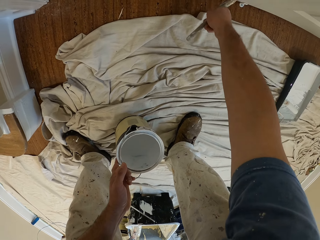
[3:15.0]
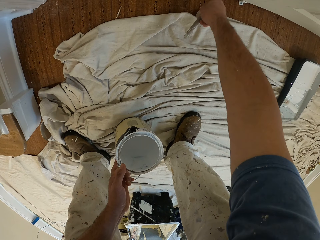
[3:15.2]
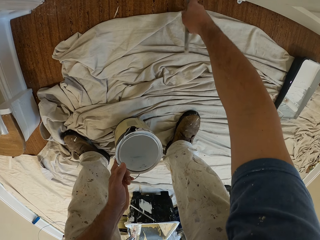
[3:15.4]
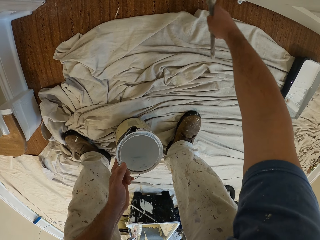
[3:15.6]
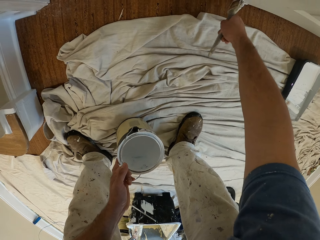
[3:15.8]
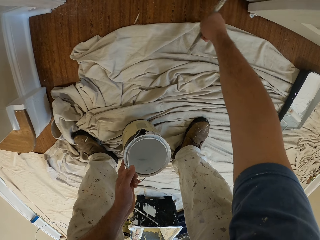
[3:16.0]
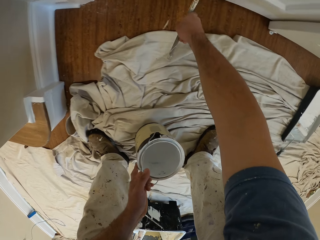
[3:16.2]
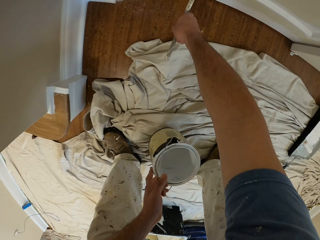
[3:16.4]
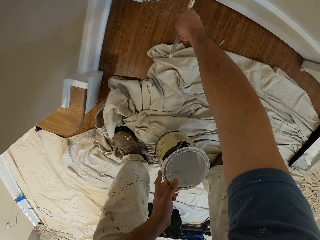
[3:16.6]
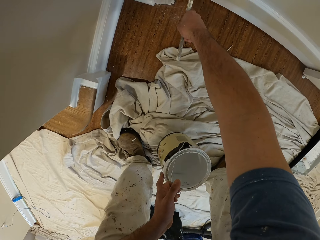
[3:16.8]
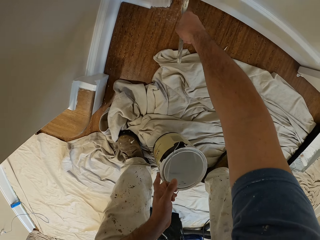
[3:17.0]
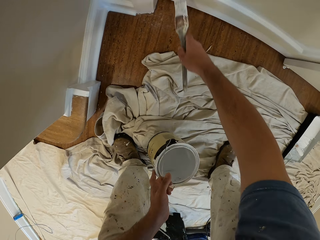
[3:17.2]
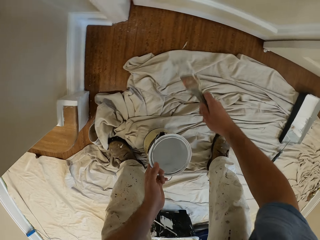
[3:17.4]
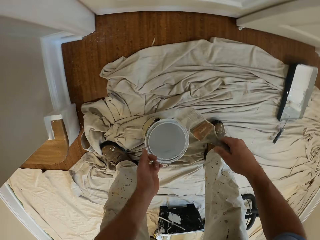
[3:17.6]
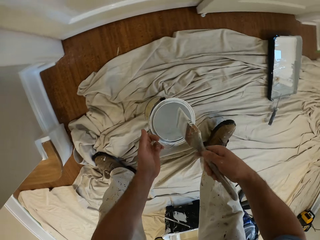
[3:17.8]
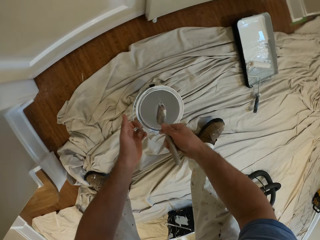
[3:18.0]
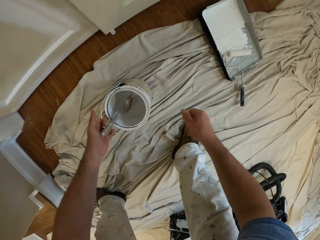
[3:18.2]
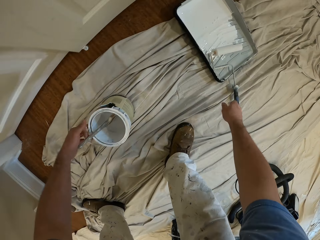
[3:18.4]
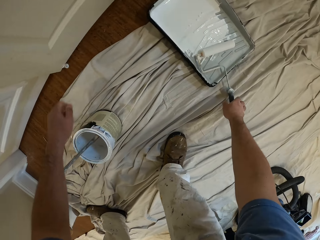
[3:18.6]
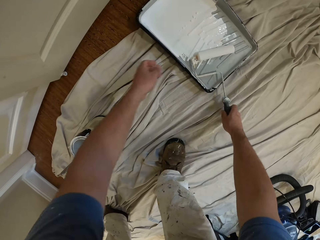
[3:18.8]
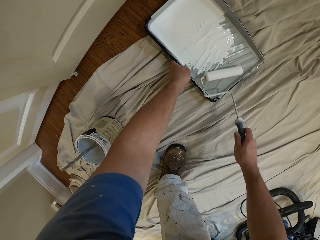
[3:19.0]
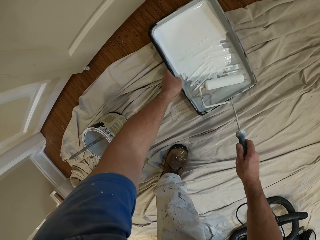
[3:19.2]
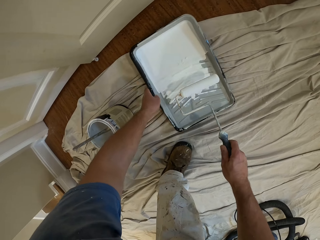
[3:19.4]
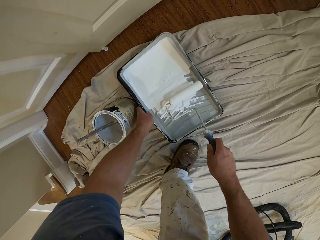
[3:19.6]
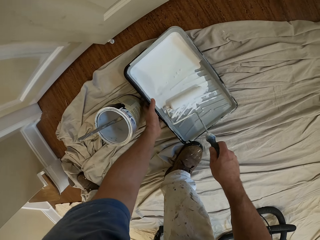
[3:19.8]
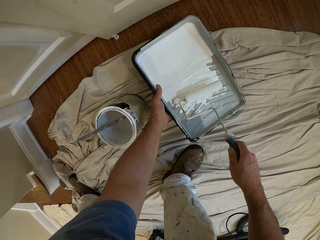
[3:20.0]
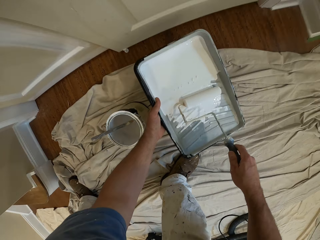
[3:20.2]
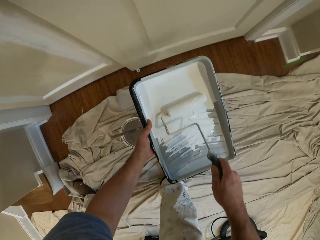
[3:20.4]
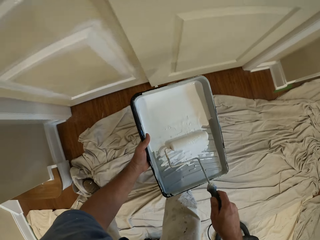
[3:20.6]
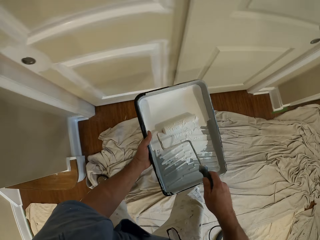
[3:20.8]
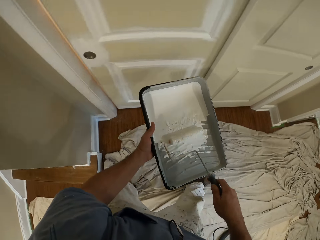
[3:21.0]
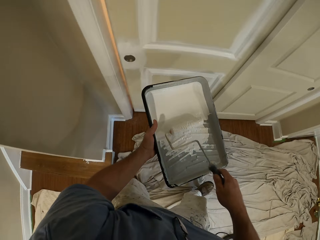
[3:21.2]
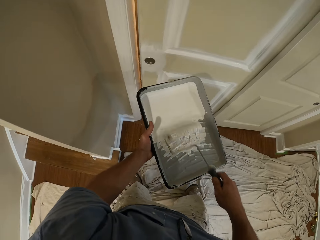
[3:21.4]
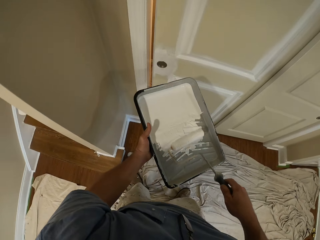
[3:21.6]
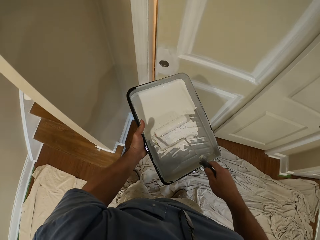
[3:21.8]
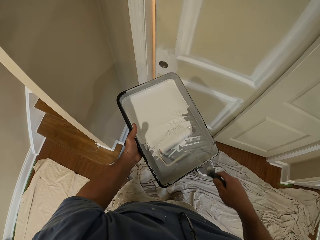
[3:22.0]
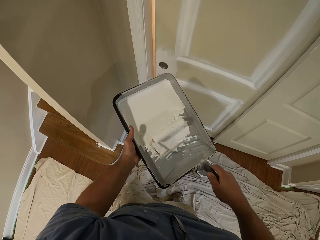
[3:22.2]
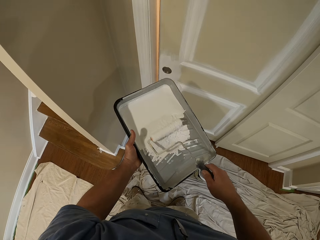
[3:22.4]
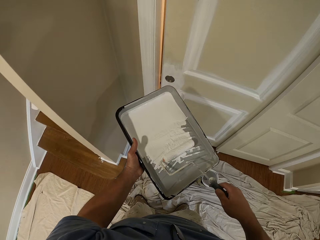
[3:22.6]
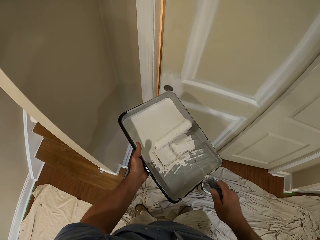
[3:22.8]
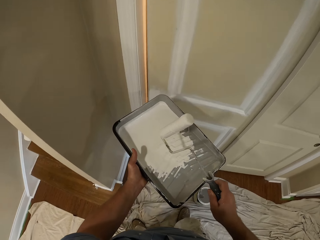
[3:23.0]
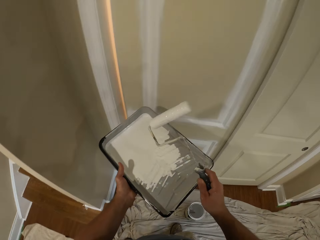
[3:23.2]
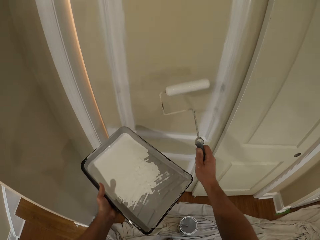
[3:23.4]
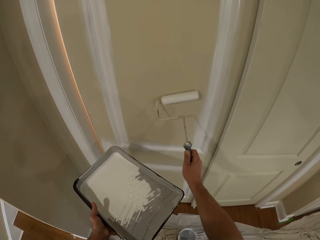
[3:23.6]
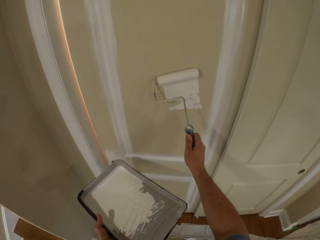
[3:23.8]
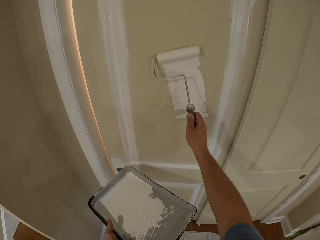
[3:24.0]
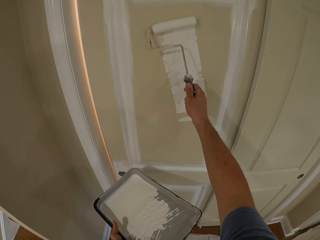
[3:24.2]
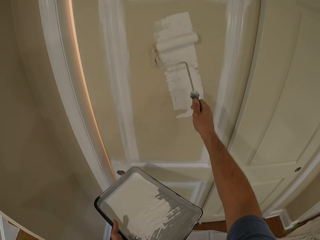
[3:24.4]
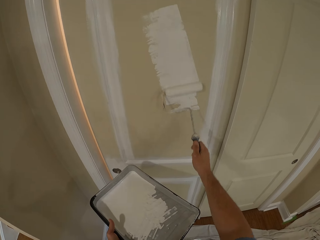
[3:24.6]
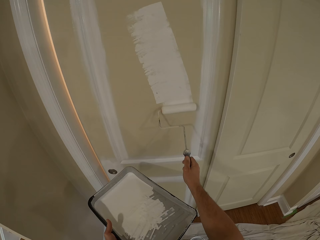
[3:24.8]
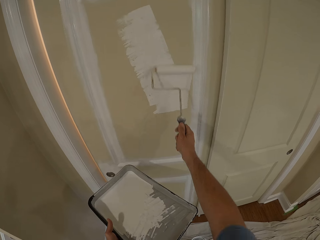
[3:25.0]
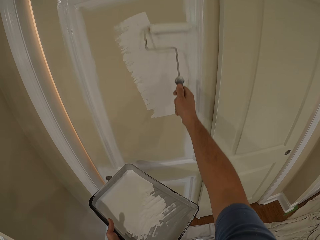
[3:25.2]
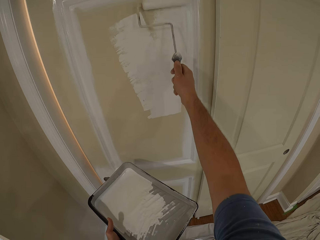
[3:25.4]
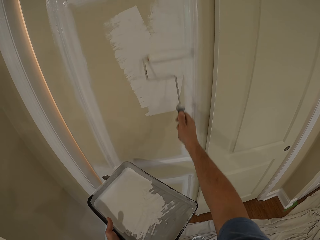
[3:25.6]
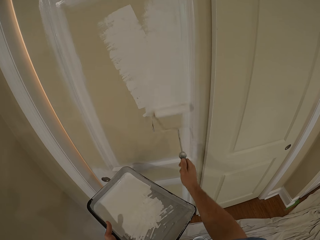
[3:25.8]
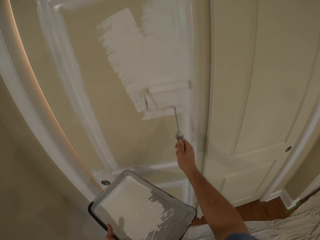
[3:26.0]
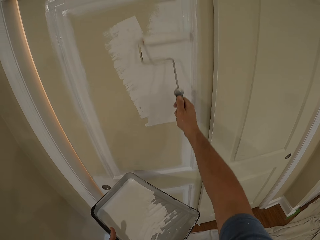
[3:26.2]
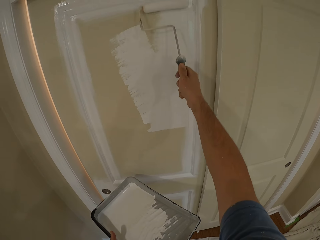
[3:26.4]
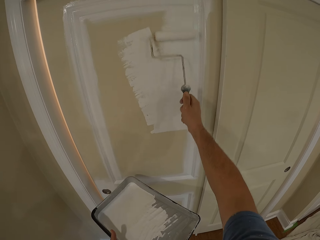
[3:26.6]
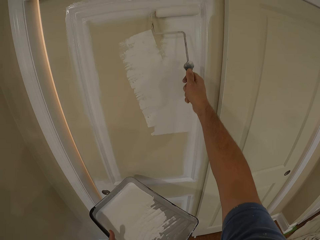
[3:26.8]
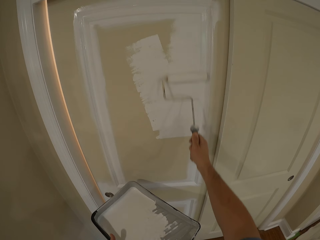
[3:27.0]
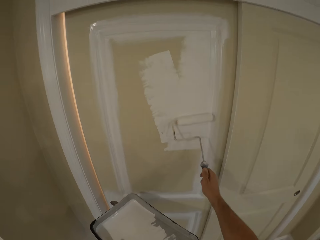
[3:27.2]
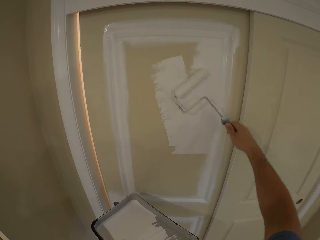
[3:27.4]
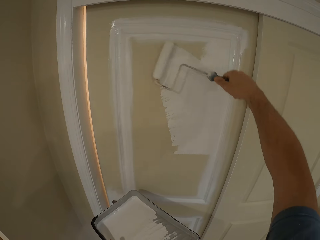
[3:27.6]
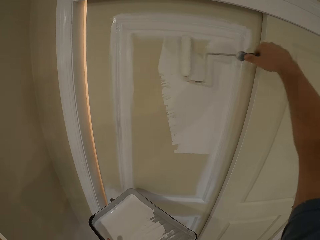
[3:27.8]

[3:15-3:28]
The camera wearer drops the paint brush in the bucket of paint. He drops the bucket of paint on the cloth with his left hand. He holds a paint roller or runner with his right hand and picks up the paint roller. He picks up a paint roller tray from the cloth. He takes paint from the paint roller tray with the paint roller. He paints the sliding door with the paint roller.

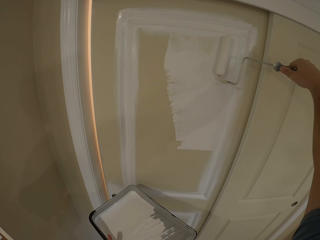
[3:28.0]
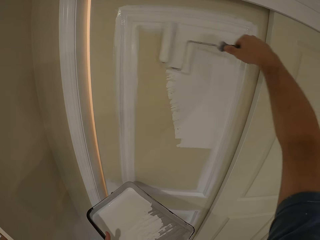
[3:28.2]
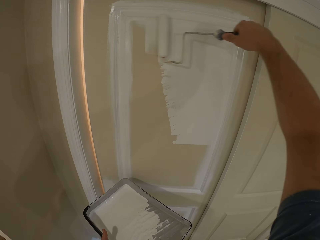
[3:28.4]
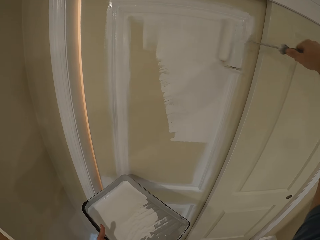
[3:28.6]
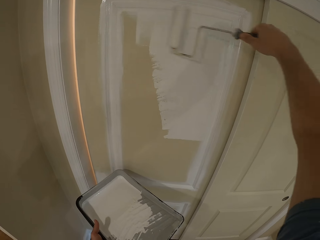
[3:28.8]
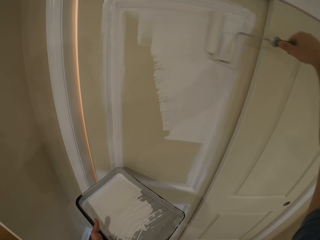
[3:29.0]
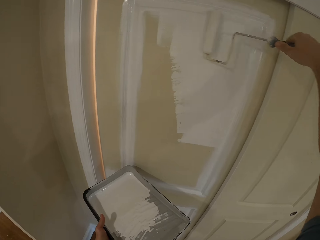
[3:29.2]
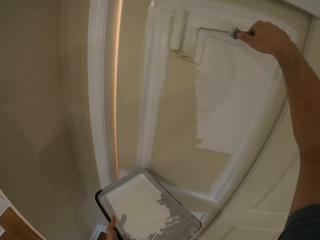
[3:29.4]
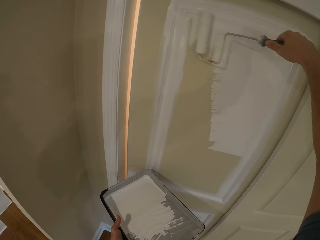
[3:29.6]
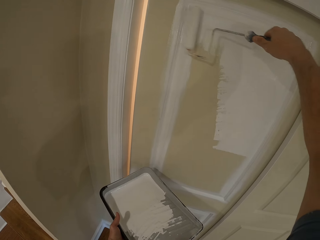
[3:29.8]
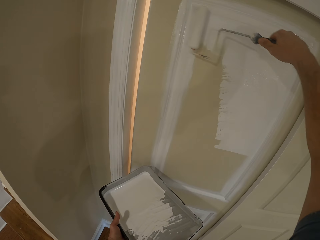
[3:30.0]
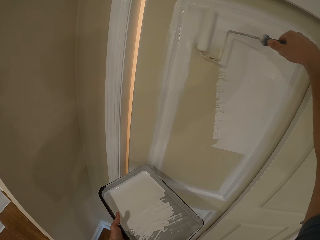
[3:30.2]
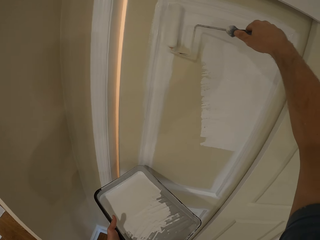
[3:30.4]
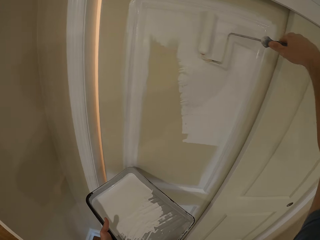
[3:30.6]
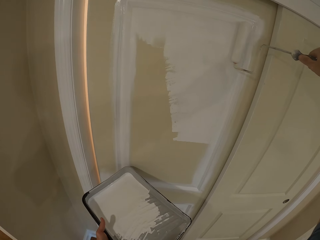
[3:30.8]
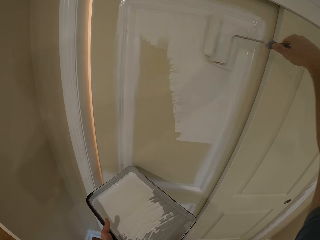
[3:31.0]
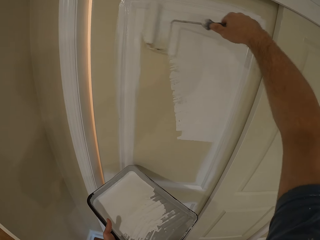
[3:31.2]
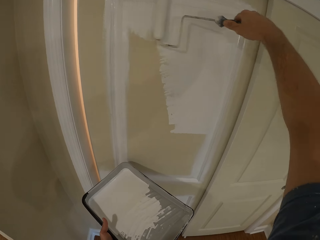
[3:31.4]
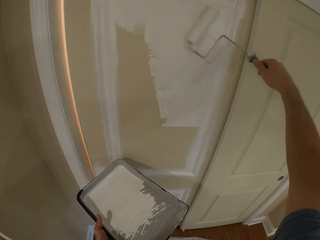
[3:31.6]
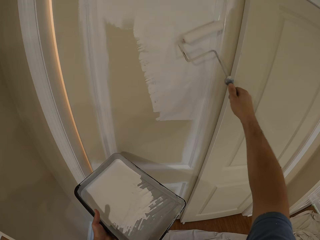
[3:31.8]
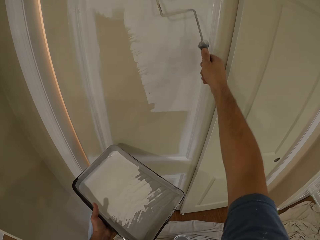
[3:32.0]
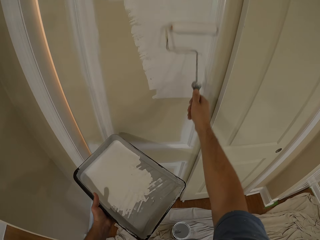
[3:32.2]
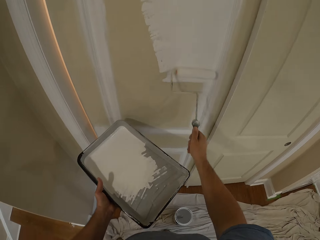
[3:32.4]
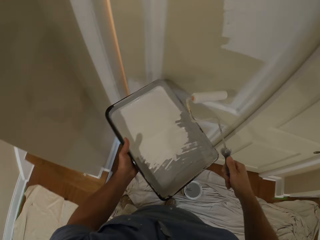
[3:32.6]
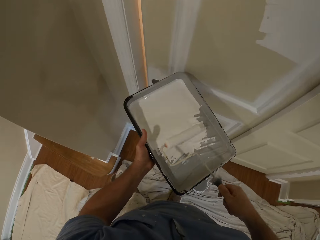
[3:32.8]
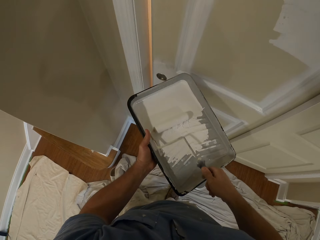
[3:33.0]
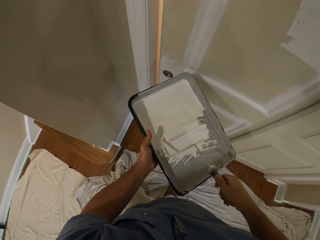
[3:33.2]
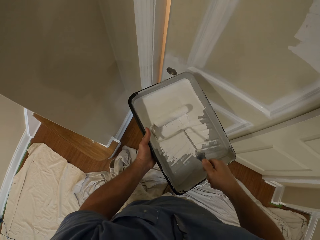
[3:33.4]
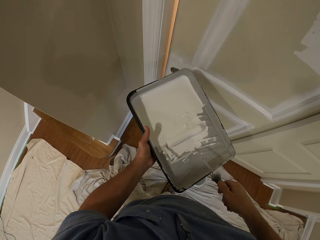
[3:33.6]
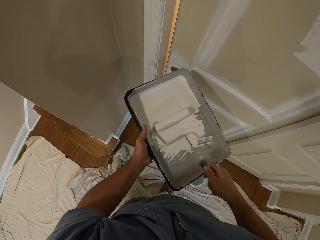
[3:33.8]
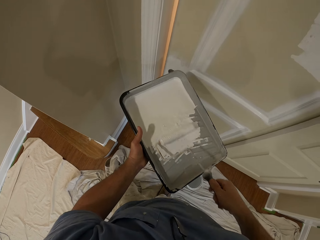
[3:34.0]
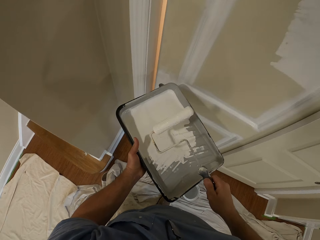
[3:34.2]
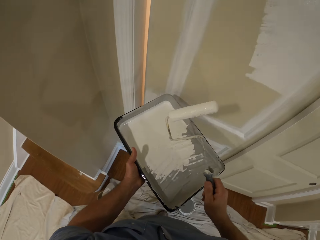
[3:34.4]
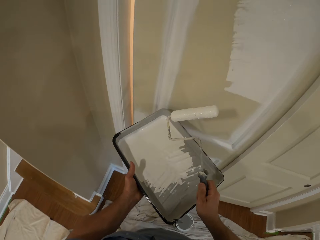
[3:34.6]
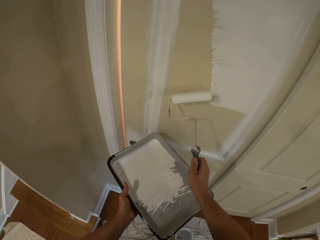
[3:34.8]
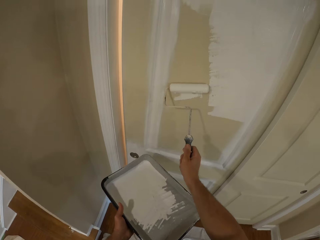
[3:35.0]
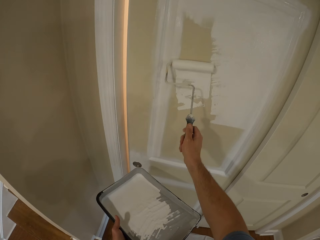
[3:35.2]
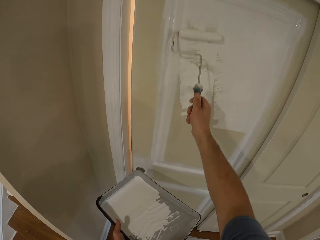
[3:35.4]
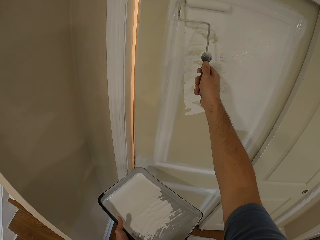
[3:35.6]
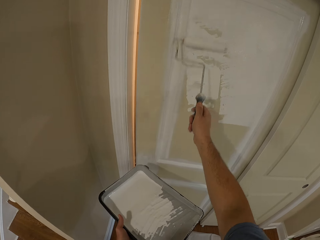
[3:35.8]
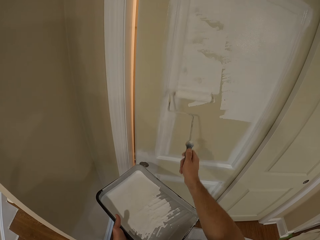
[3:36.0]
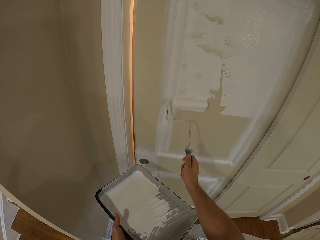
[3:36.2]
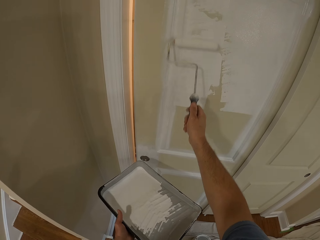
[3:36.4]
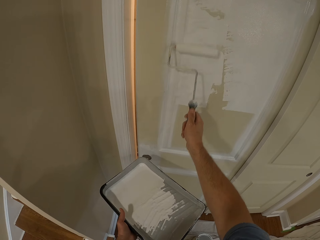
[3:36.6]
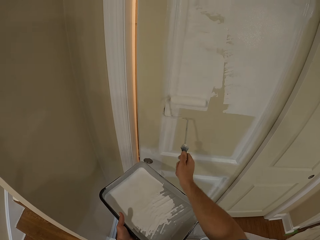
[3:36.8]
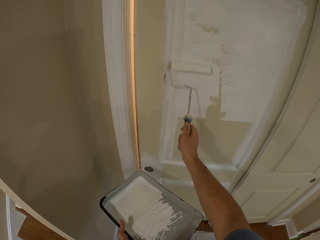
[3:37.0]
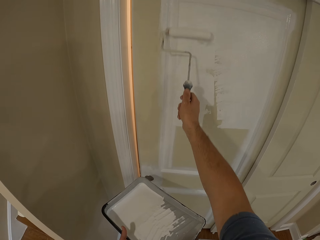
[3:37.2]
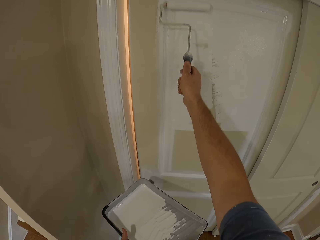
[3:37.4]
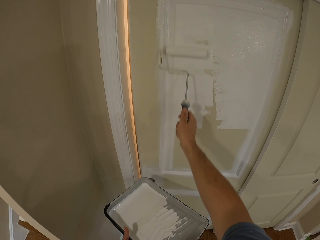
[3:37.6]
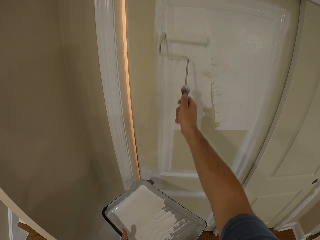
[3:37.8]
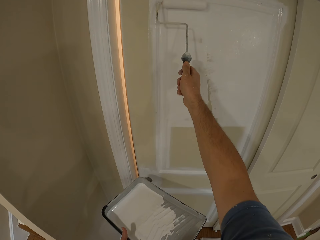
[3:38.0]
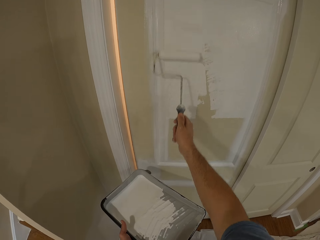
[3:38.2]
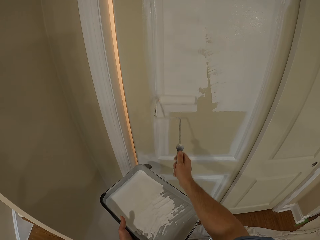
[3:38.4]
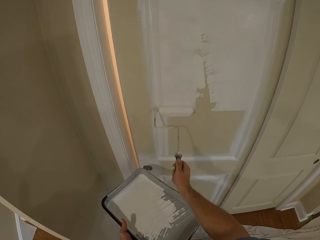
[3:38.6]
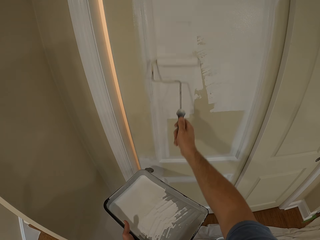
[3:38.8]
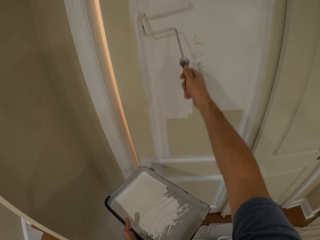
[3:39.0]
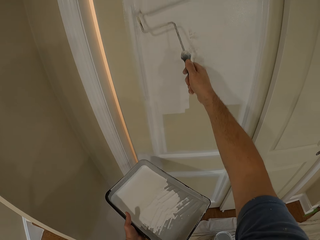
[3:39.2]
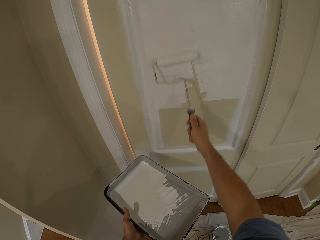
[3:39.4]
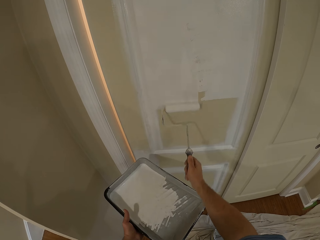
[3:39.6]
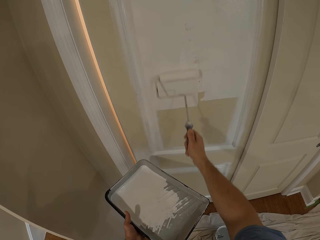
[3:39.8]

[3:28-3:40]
The camera wearer takes paint from the paint roller tray with the paint roller. They paint the sliding door with the paint roller.
